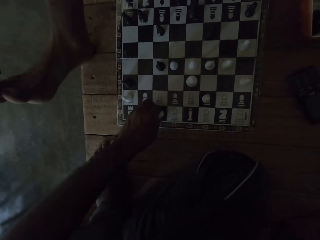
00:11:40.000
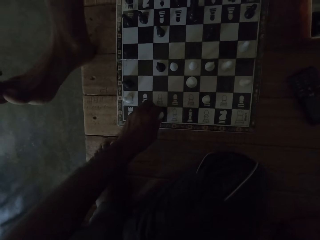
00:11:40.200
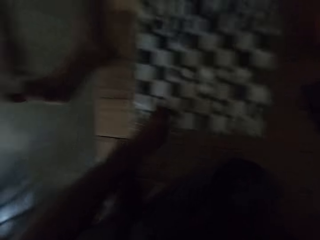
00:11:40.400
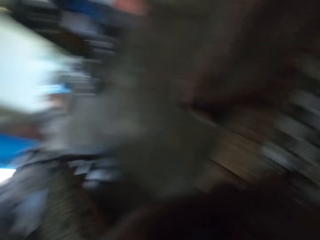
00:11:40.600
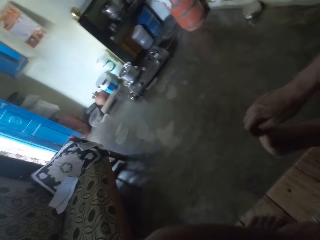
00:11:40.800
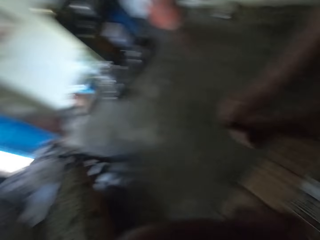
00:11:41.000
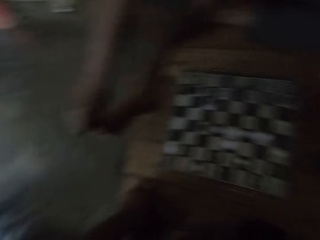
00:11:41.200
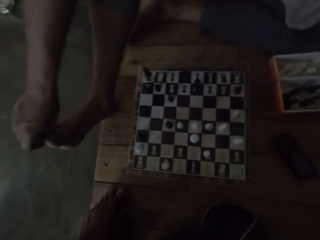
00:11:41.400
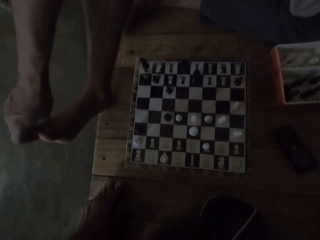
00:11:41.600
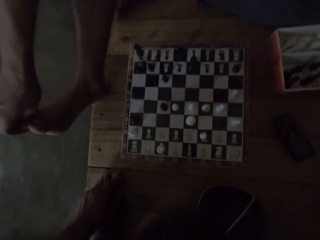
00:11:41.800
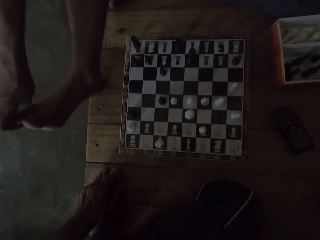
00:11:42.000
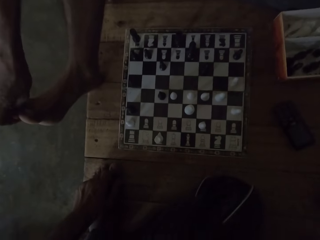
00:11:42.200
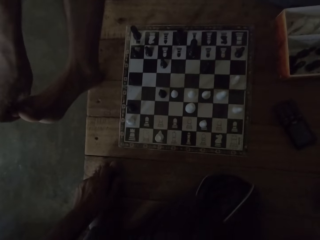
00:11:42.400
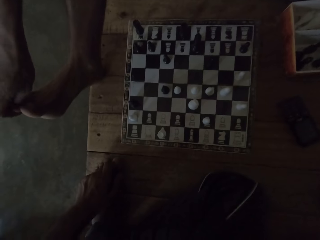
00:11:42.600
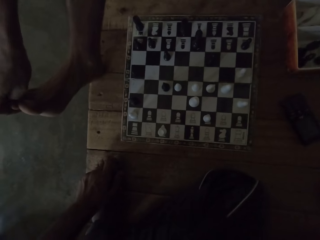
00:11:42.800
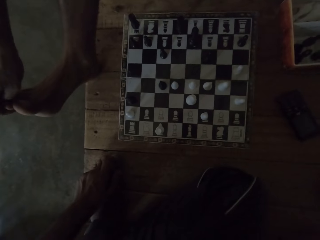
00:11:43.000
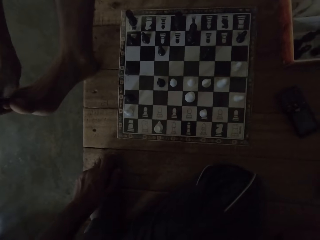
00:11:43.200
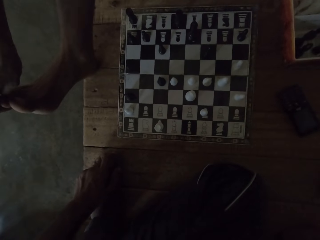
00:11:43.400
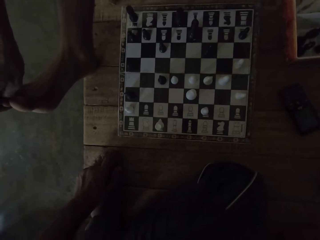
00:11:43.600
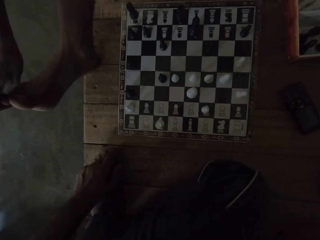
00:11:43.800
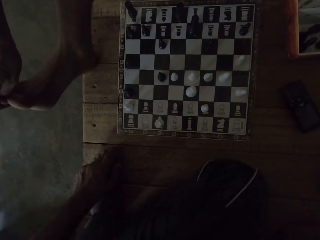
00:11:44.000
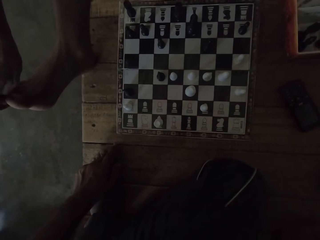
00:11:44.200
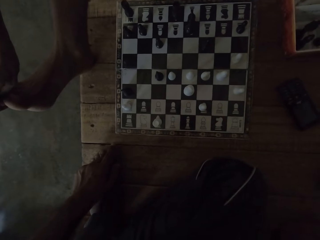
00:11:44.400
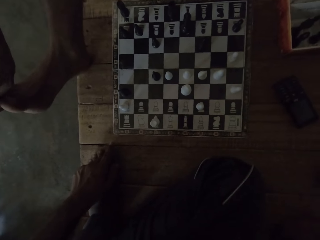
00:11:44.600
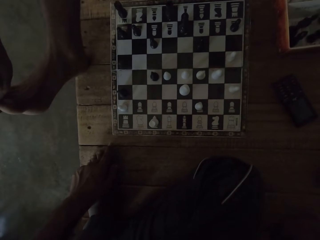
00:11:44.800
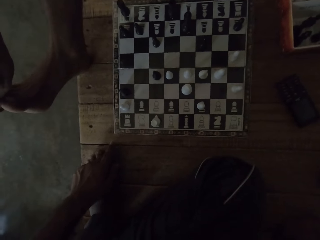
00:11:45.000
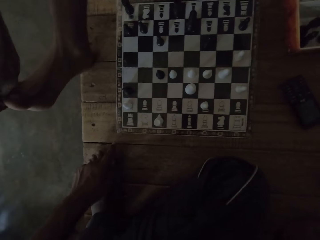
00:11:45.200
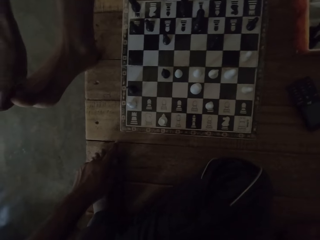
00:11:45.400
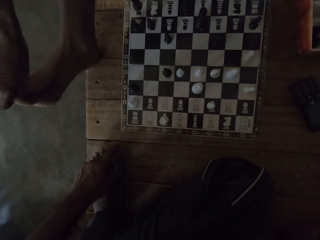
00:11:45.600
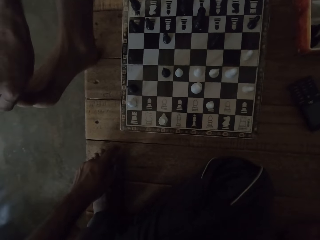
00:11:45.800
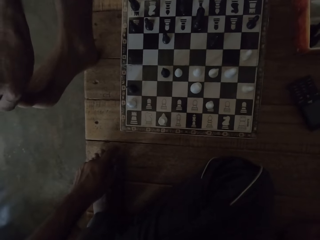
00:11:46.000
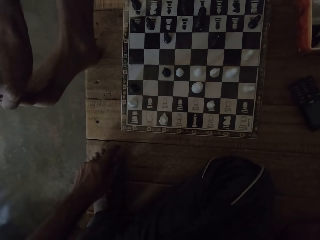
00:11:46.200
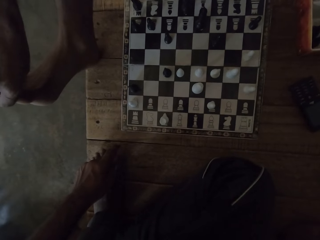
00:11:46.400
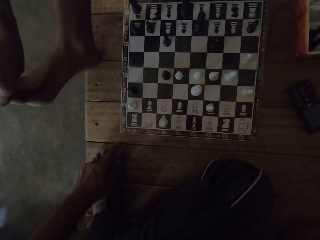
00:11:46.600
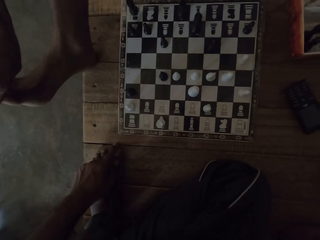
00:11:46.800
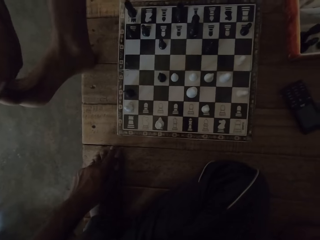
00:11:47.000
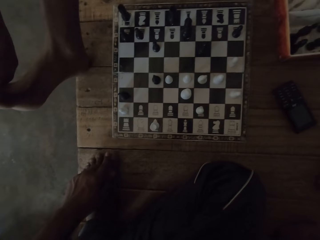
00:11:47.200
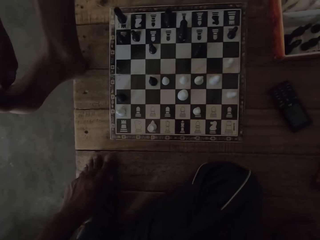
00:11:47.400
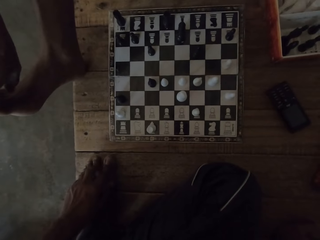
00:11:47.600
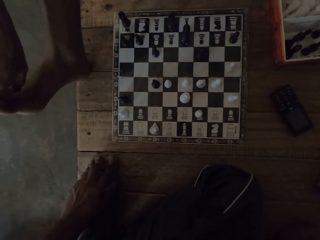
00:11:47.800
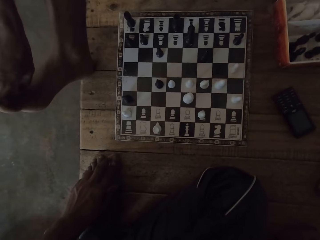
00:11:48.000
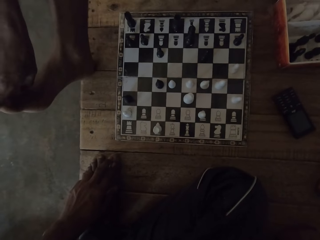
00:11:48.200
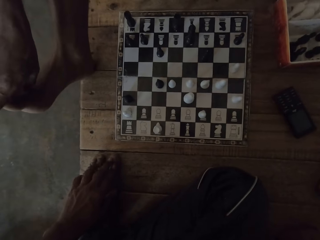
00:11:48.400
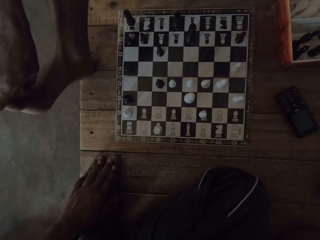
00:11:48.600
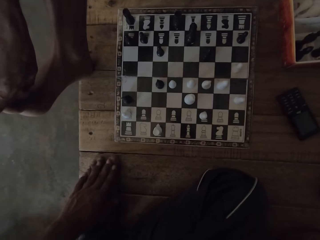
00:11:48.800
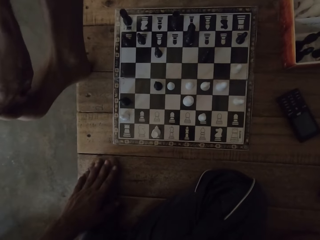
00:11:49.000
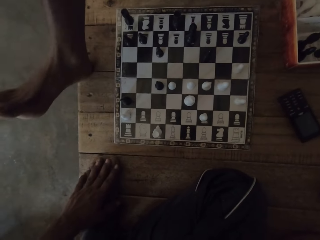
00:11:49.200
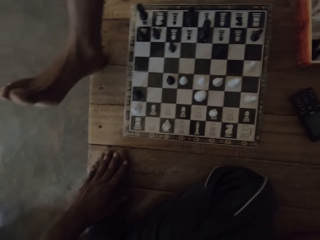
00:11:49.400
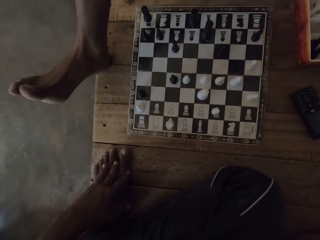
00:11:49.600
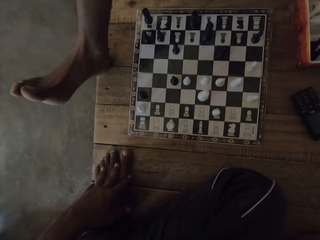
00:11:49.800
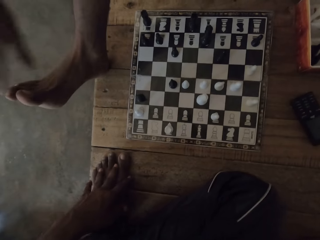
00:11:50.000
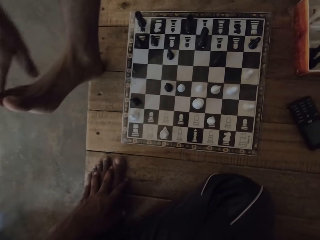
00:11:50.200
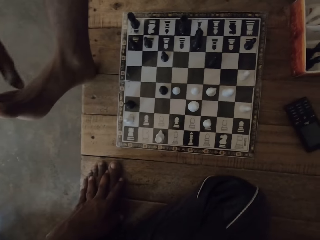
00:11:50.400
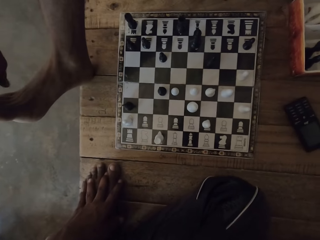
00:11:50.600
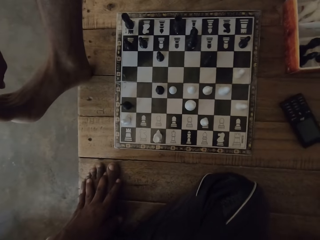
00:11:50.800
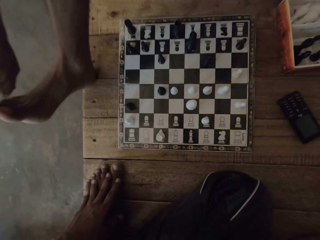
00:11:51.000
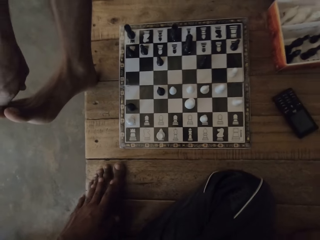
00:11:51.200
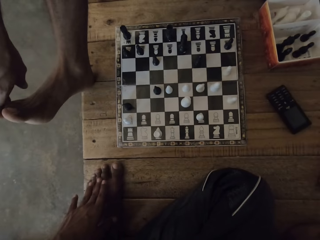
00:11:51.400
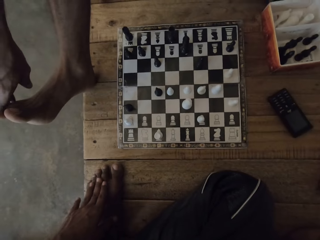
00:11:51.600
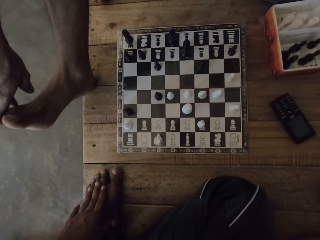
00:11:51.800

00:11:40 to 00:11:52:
The camera wearer looks around.

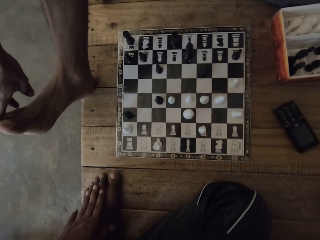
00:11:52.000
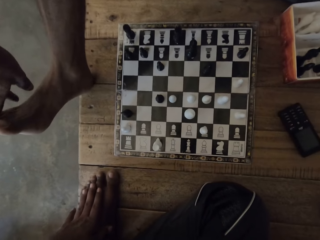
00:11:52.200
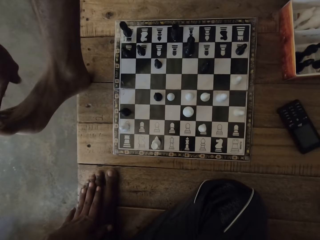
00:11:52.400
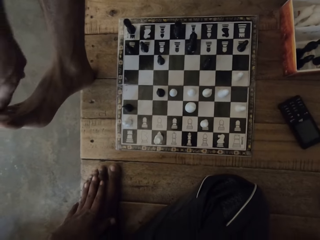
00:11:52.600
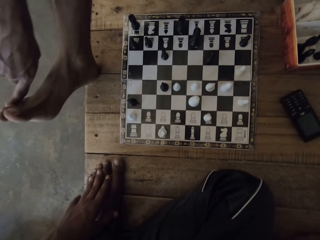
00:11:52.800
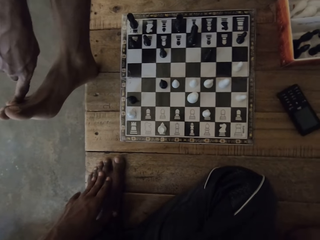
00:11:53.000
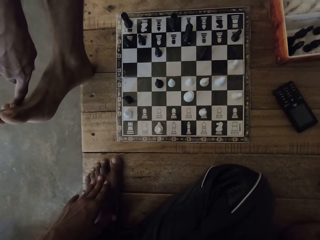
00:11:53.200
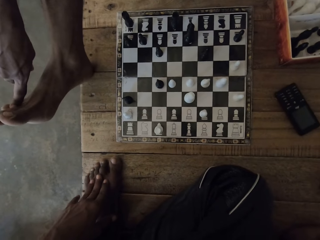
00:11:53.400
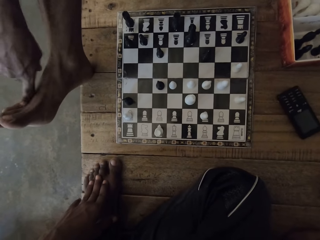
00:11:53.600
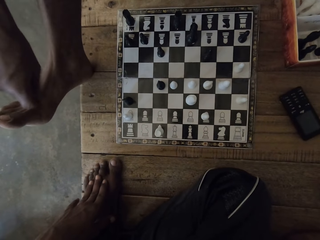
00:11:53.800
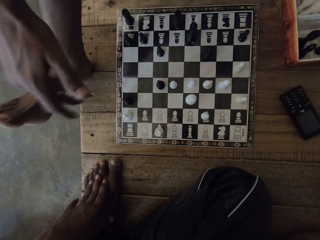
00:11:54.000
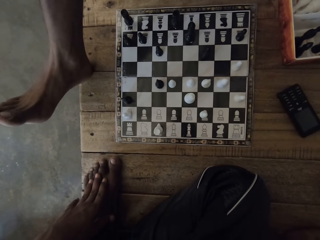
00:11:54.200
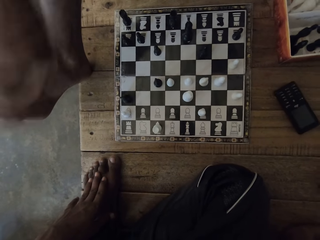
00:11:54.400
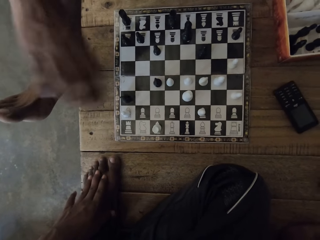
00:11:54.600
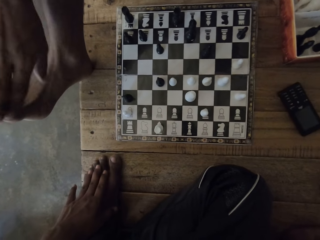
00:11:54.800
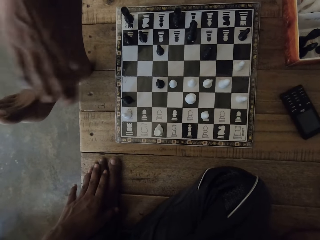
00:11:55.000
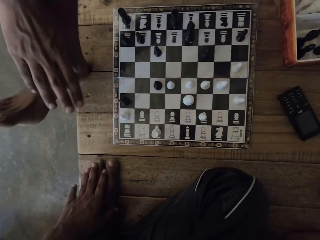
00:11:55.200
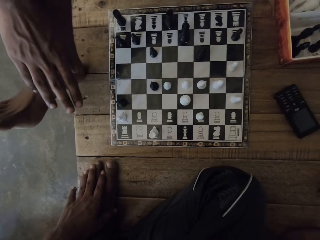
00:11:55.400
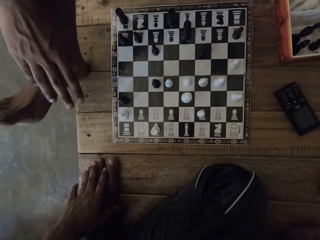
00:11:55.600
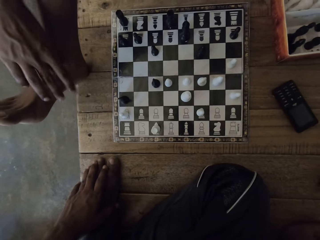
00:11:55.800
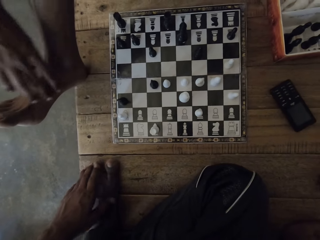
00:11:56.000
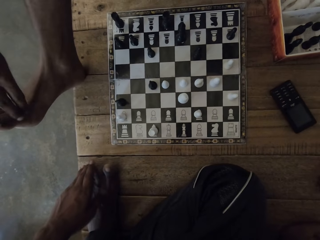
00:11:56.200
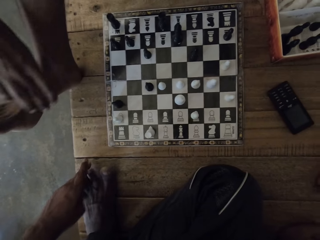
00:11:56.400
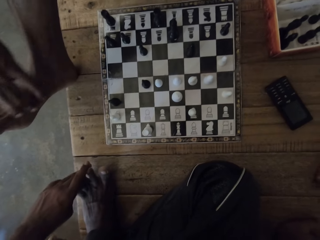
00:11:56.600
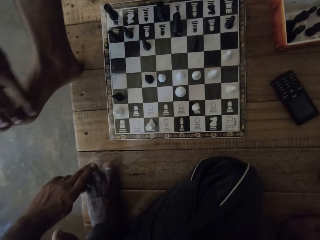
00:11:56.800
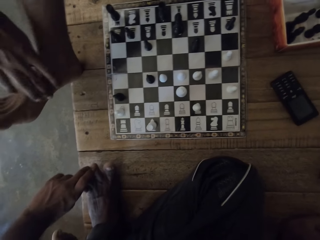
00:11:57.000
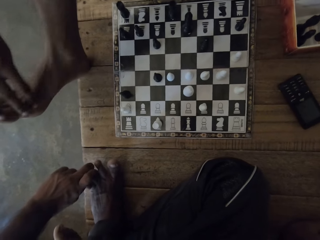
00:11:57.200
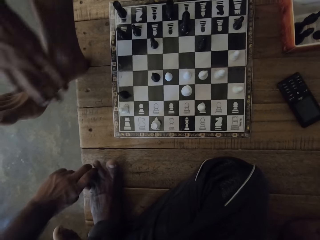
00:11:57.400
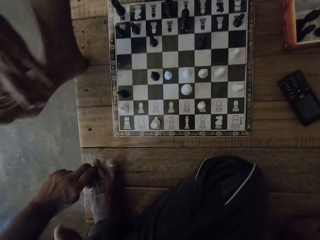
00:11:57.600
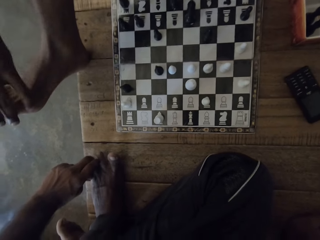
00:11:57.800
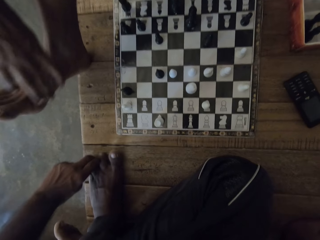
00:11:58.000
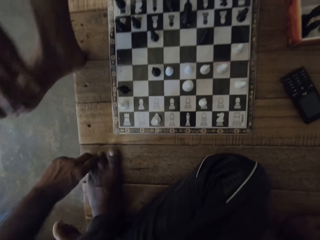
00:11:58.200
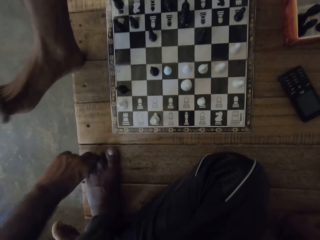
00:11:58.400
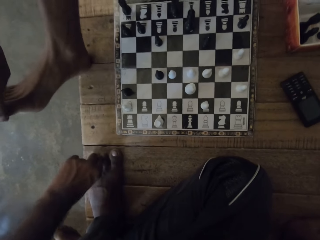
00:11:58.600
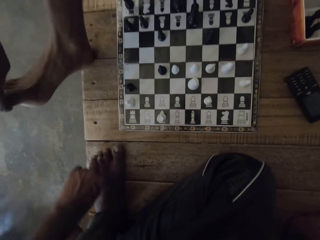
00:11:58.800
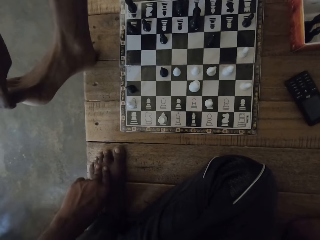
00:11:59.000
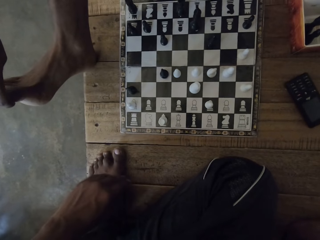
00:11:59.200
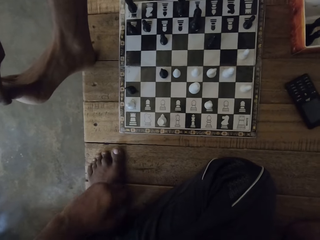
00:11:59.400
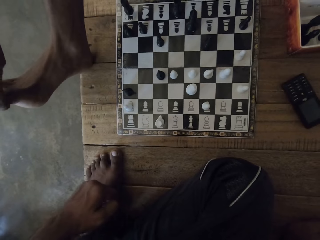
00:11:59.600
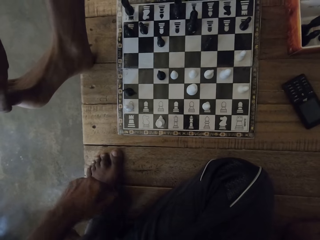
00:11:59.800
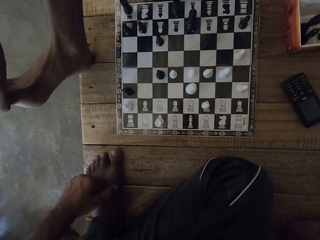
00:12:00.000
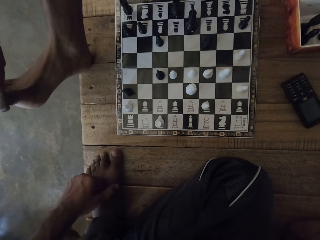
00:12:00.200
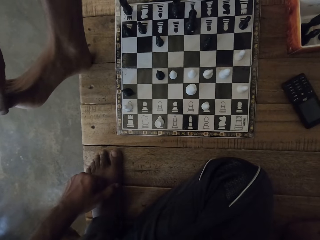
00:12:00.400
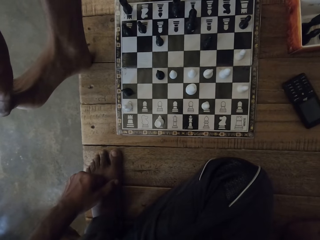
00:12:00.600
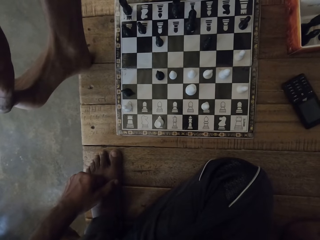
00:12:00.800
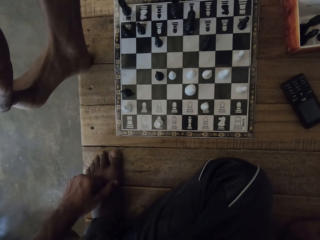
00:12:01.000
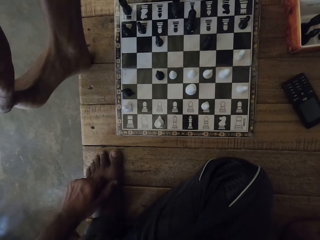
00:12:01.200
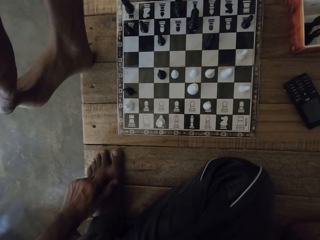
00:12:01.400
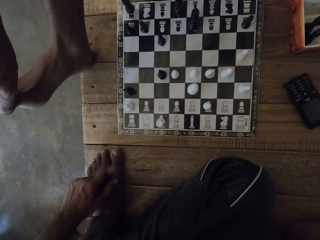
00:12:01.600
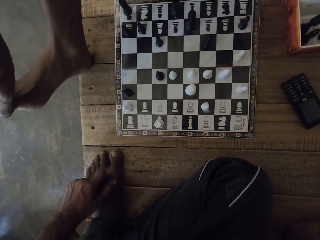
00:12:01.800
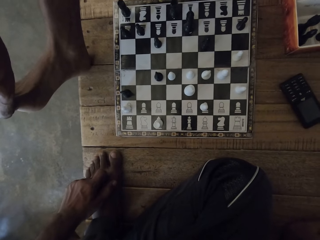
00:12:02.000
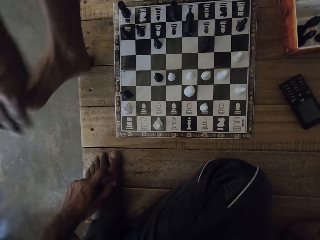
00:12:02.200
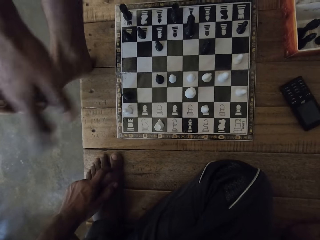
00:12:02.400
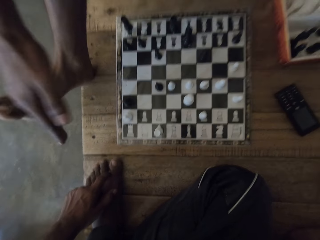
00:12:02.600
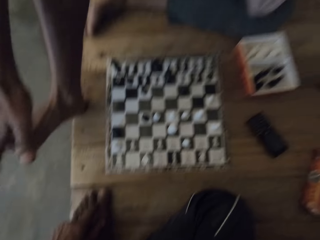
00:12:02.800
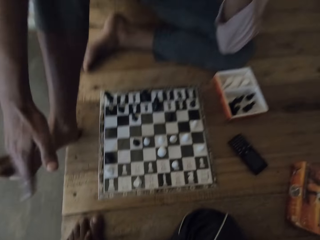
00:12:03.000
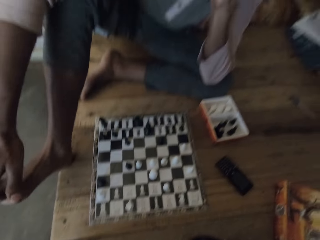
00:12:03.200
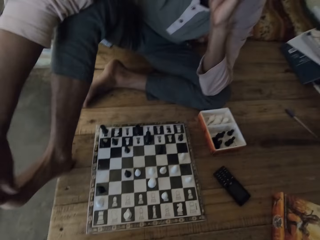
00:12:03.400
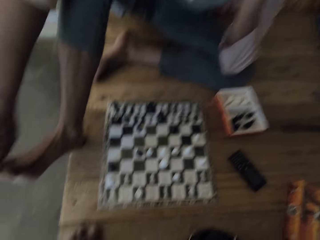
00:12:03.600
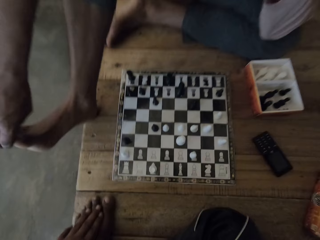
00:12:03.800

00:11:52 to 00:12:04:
A man touches his legs.
